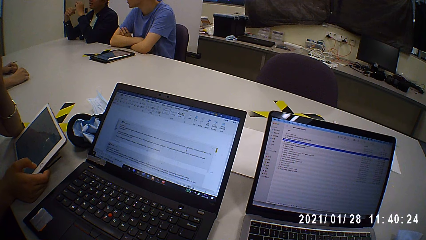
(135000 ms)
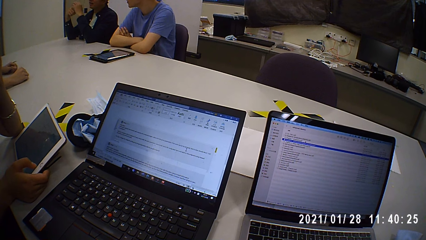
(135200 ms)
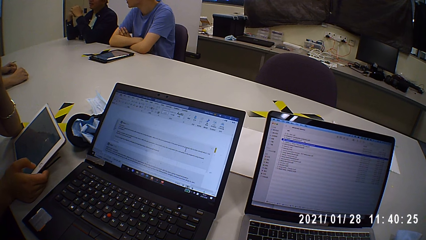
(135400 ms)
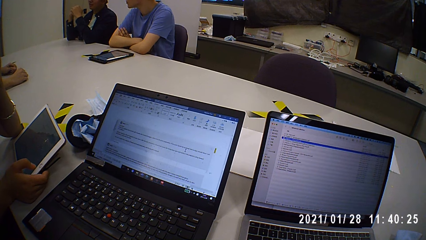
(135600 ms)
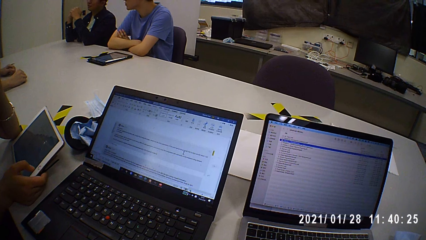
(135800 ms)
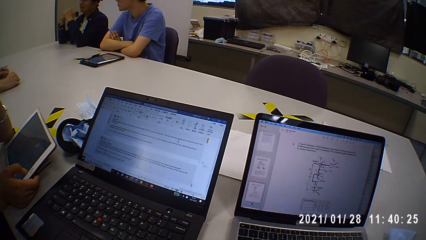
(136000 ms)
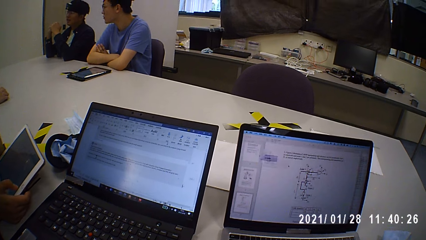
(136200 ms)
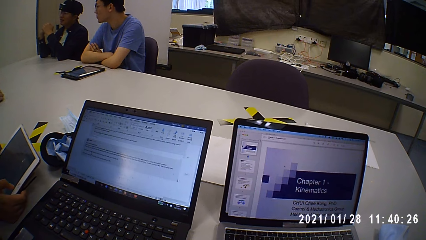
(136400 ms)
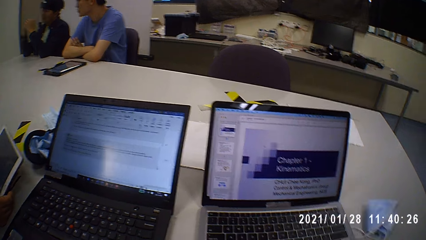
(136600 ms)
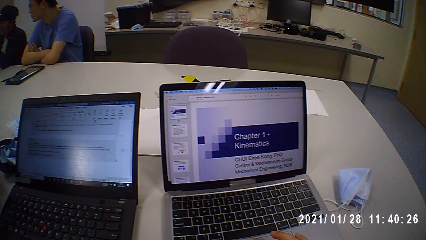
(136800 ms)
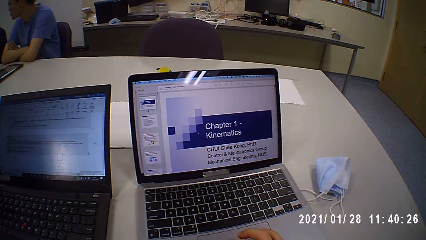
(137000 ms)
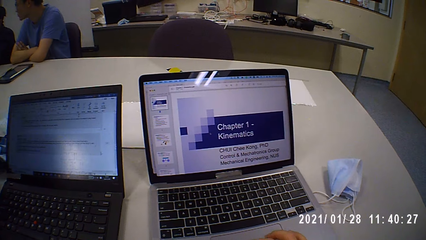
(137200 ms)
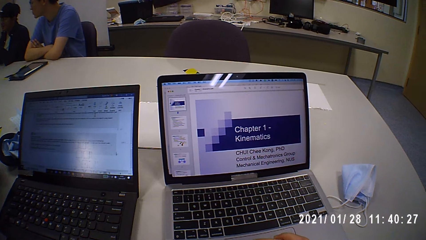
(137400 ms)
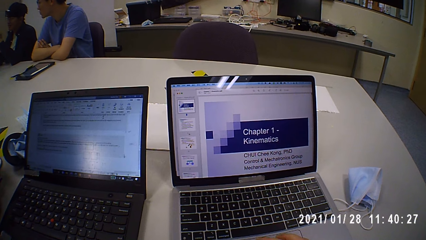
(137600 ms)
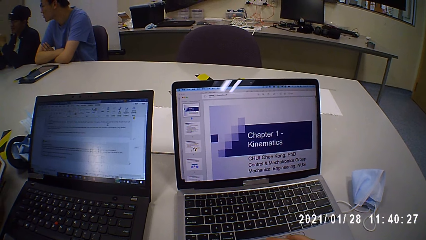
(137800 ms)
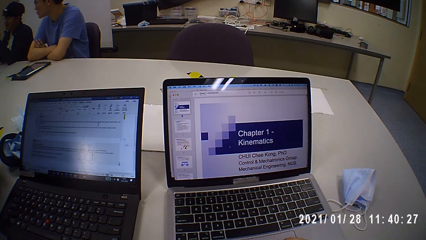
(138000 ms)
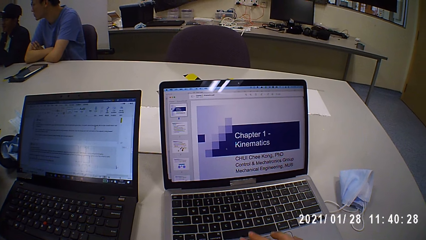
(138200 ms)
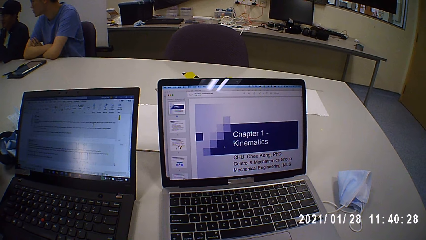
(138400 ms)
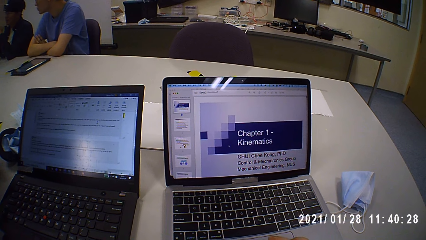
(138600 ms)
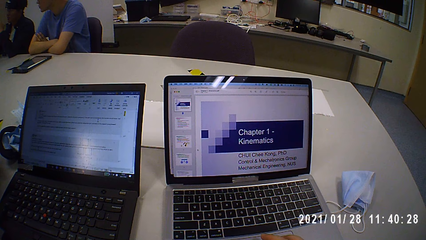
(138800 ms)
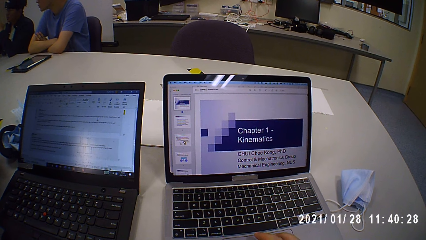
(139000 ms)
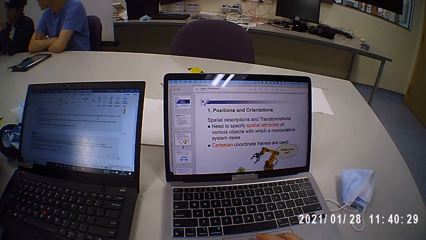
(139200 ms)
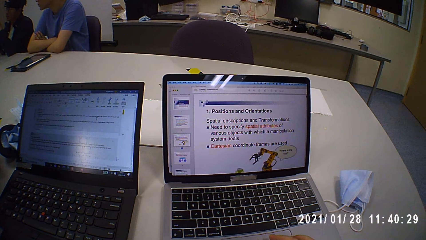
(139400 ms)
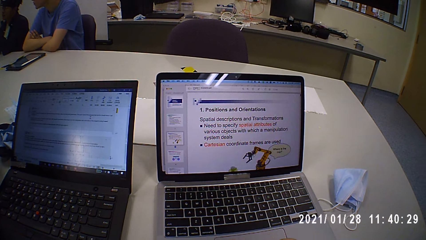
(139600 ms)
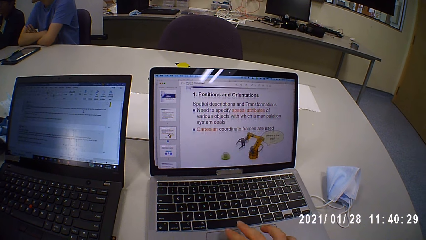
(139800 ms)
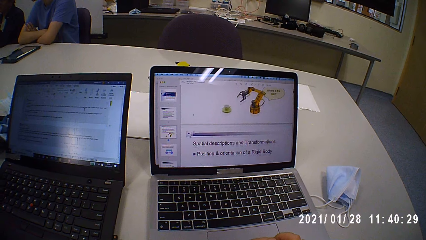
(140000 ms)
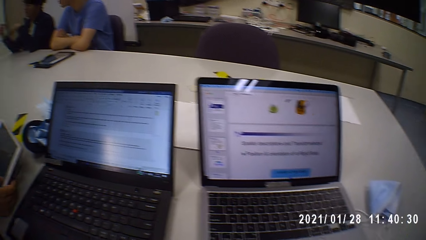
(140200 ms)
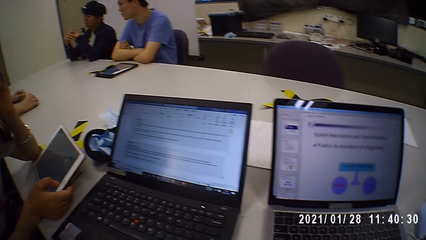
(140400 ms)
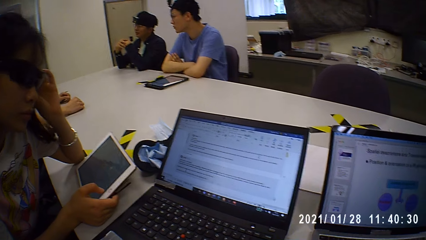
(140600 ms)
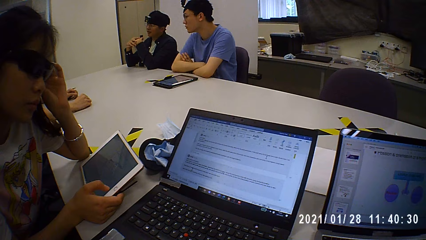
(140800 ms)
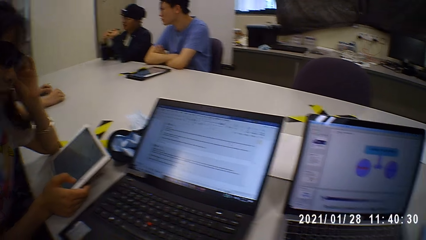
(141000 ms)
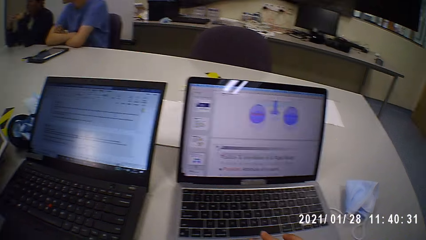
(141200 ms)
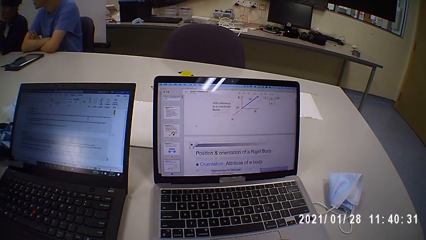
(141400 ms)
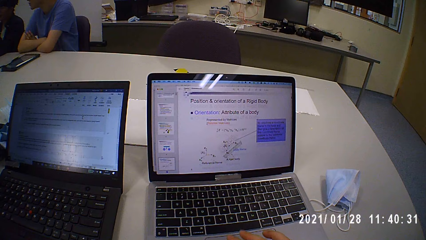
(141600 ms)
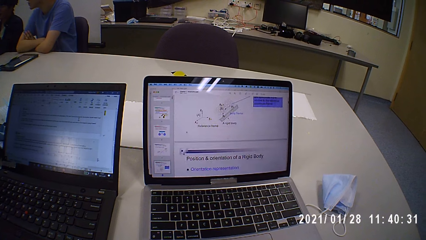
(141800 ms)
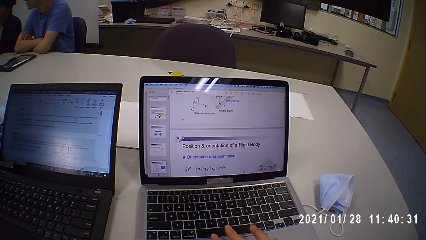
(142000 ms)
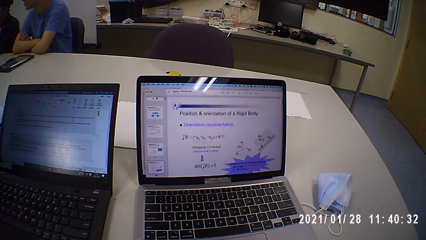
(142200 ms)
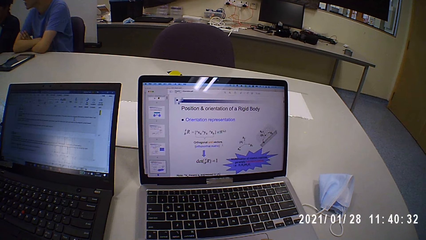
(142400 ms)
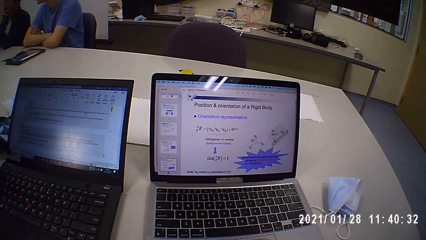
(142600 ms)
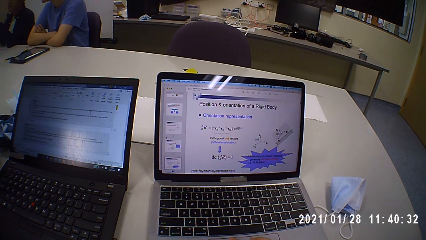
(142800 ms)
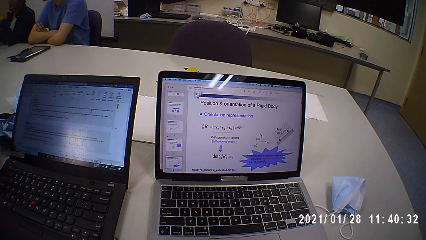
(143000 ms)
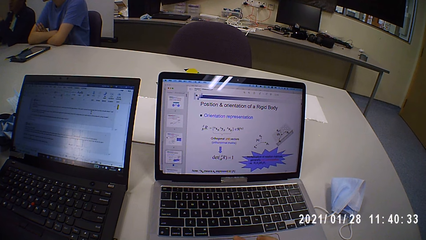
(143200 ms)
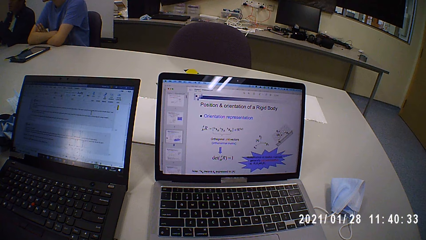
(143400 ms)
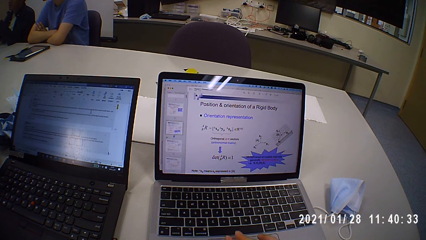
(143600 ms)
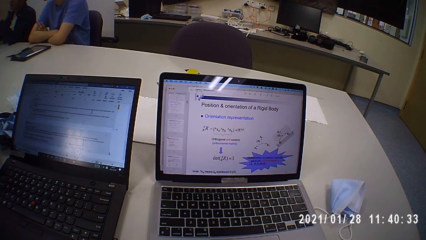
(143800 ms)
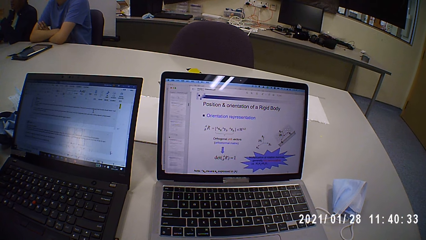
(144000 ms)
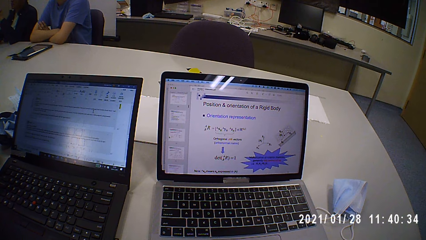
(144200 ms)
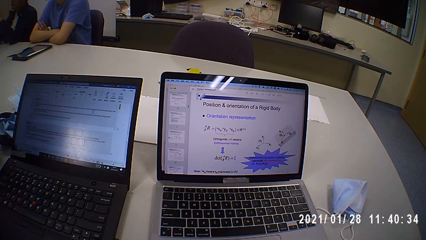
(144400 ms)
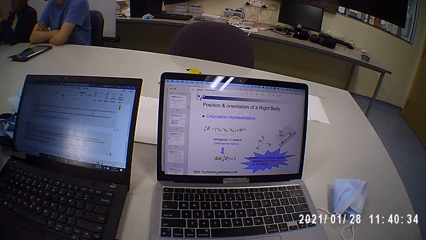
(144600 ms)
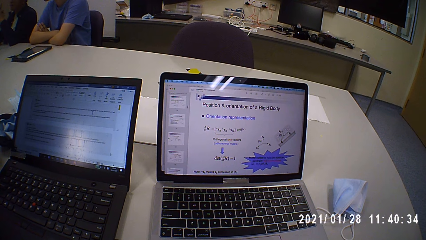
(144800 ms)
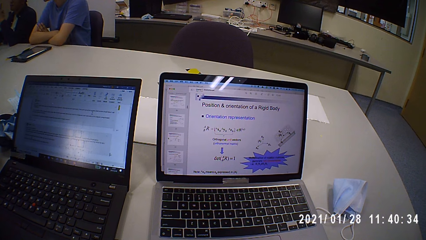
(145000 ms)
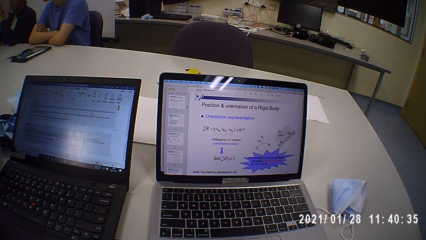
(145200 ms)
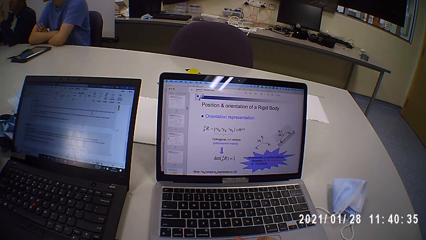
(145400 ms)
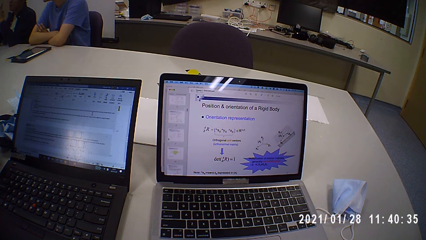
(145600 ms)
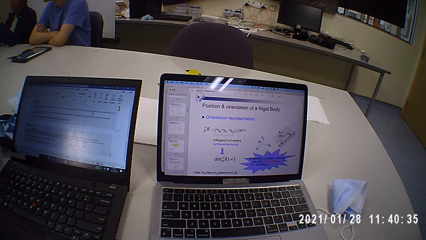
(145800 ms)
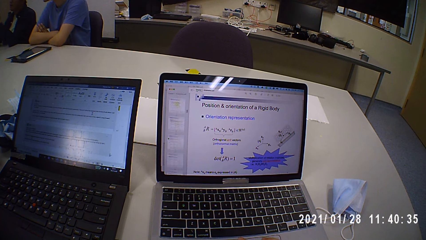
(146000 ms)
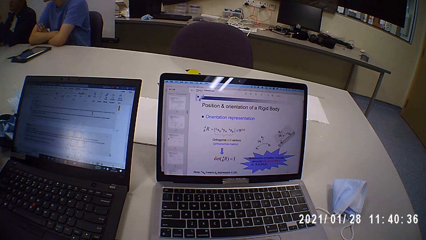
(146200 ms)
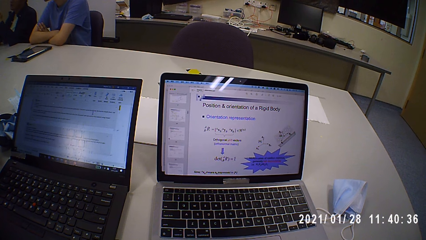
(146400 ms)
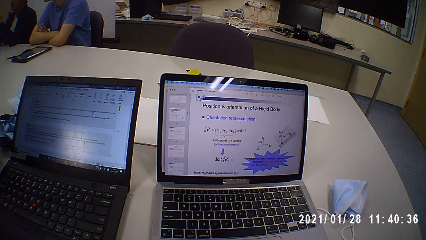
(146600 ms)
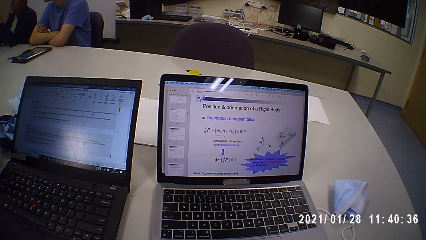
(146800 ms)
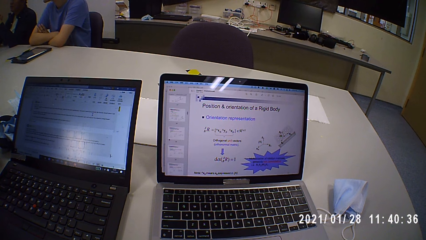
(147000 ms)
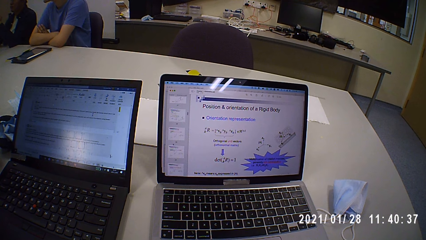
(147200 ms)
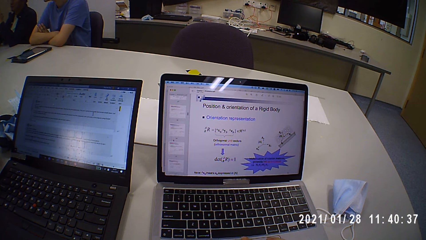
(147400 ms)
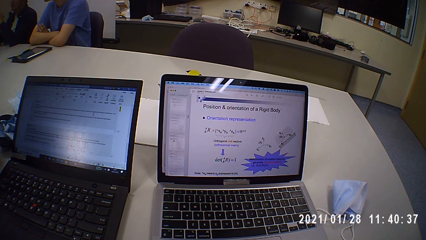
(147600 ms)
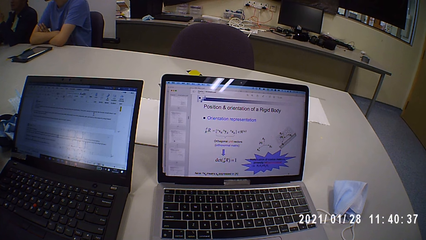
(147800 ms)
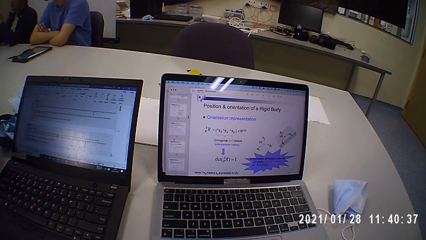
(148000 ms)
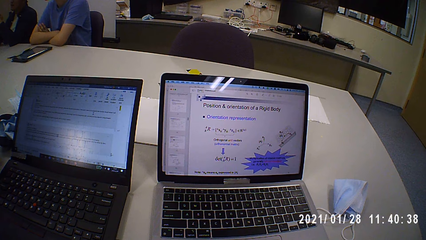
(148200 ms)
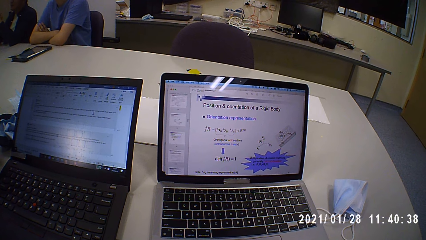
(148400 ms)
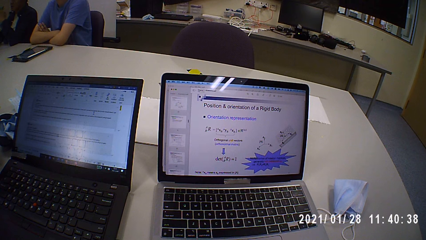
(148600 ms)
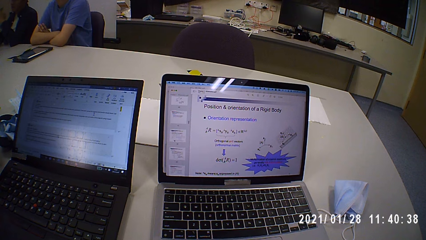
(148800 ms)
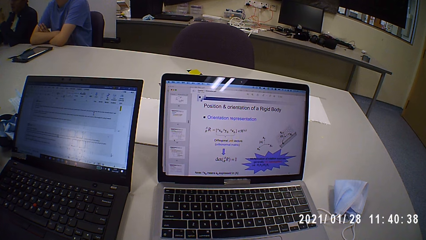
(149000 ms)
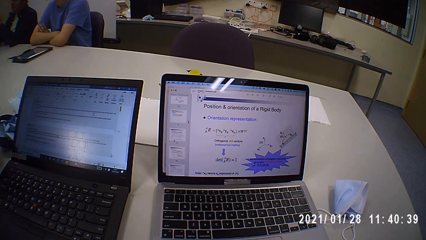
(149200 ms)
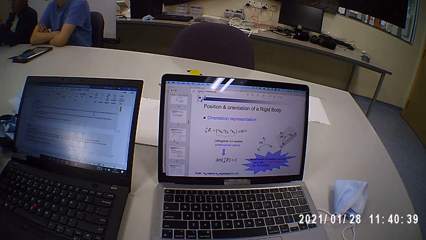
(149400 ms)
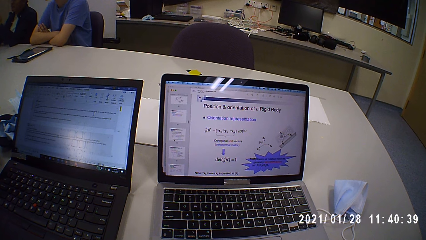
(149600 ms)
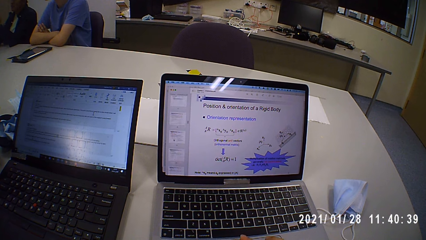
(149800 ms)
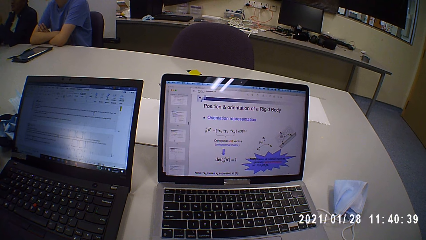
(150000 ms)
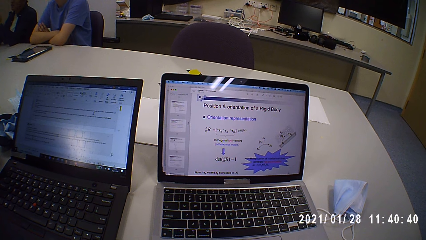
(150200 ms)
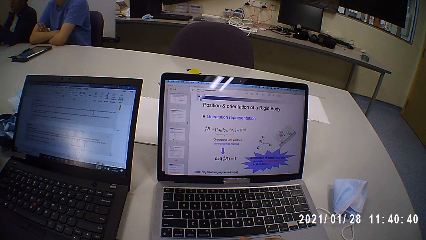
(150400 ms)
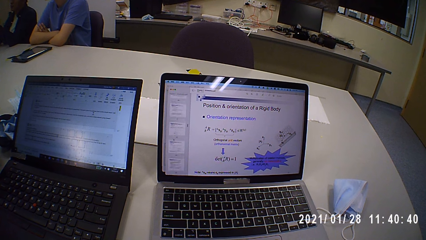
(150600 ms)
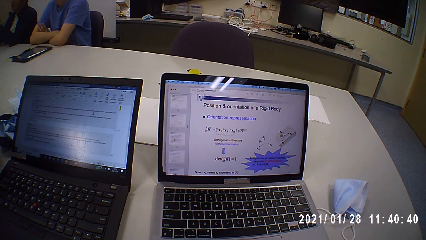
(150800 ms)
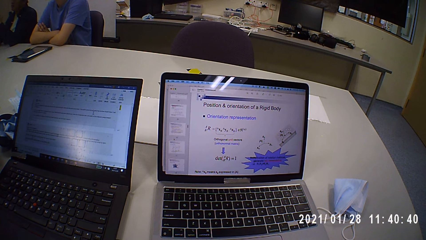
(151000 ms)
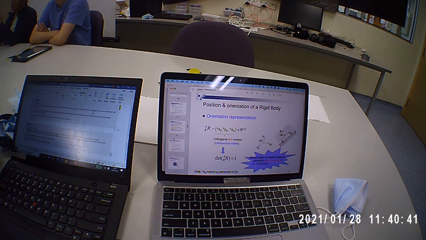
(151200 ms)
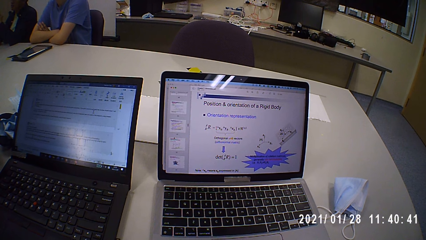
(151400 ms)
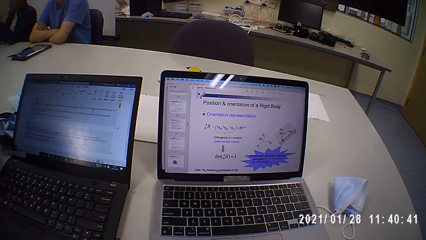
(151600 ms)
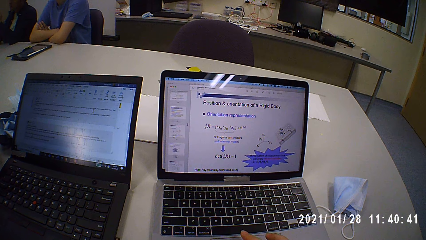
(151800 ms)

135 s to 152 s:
The camera wearer talks to a man. They look at the laptop and touch the laptop touchpad. A person touches the laptop. The camera wearer talks to the man and looks around. They look at the laptop and touch the laptop touchpad.
